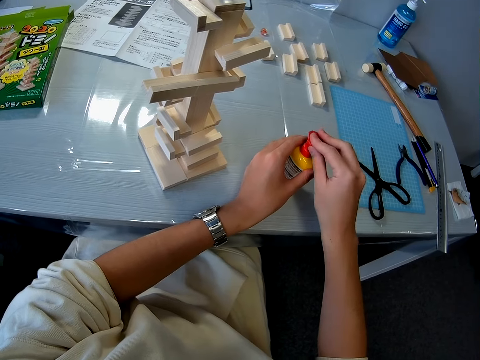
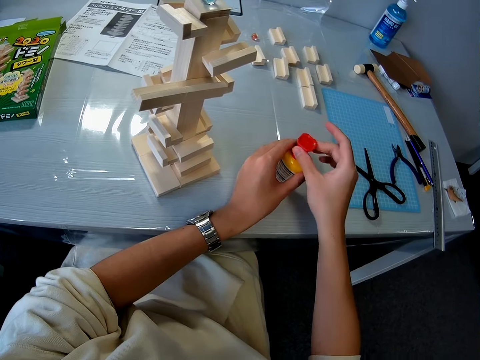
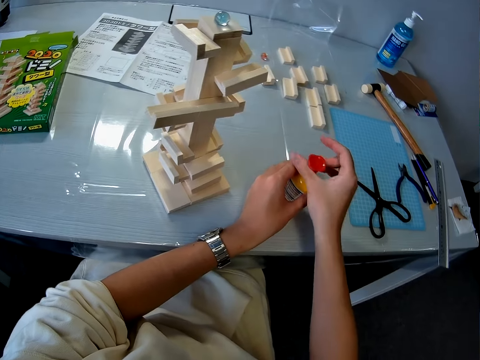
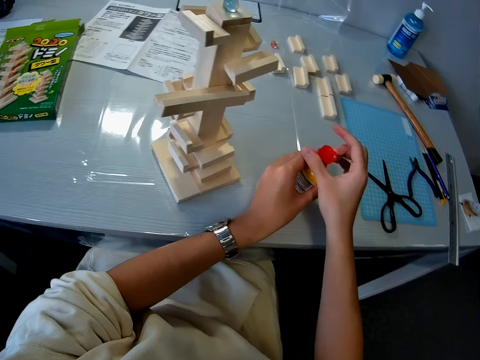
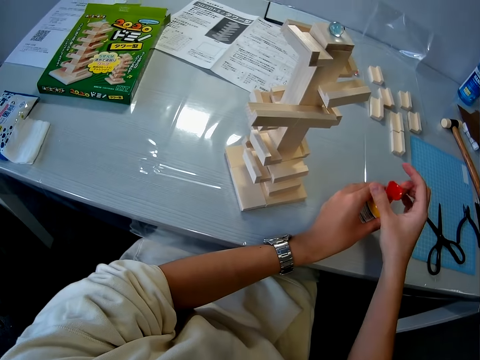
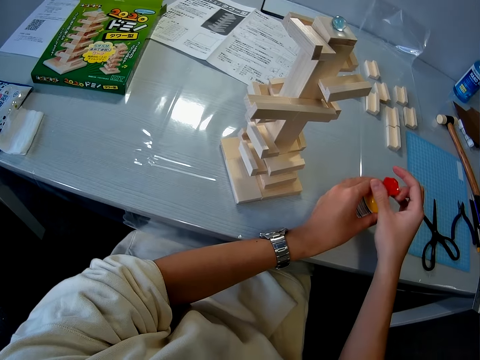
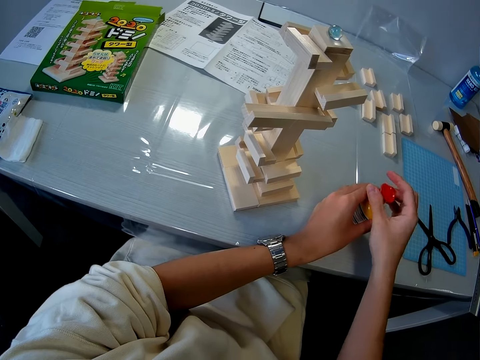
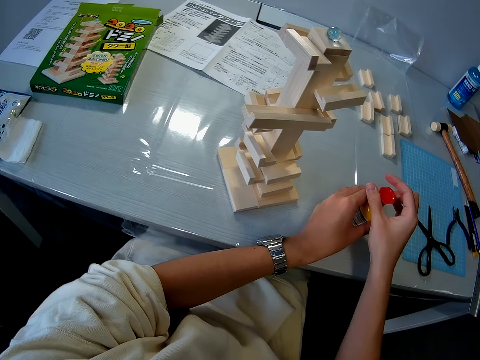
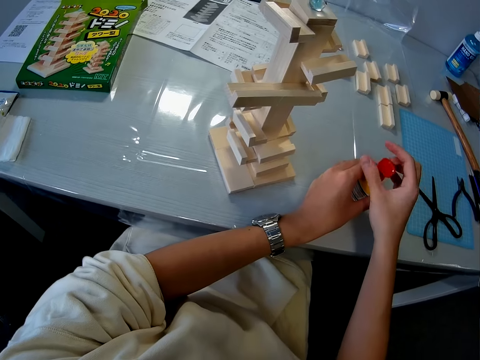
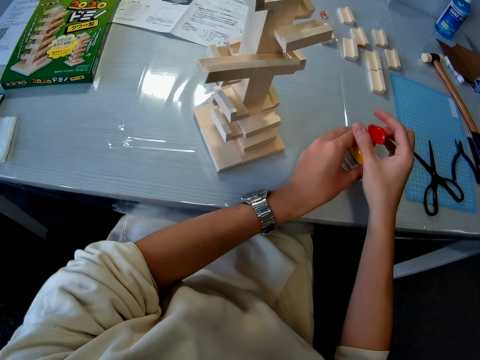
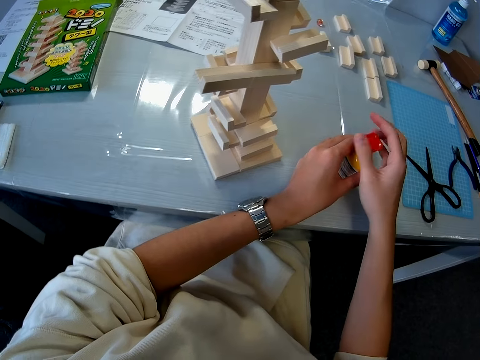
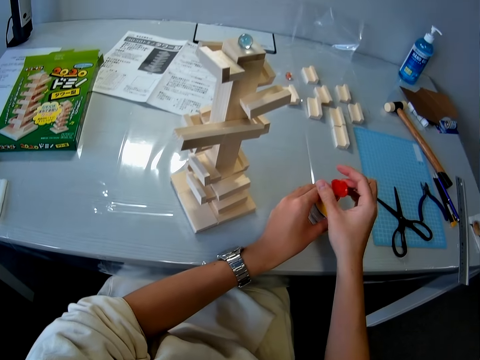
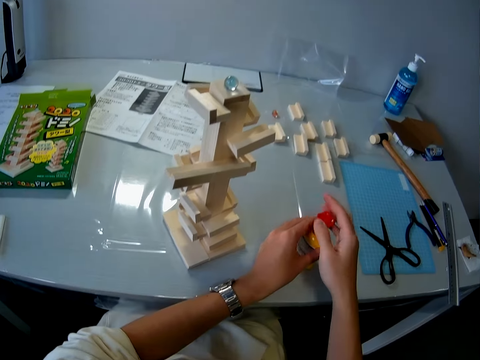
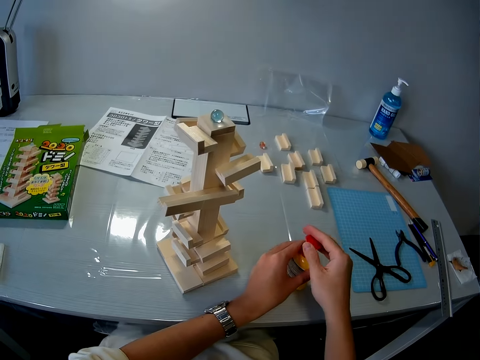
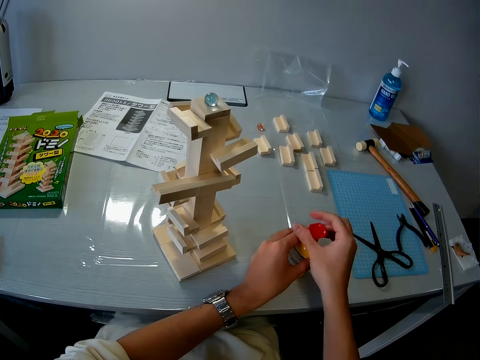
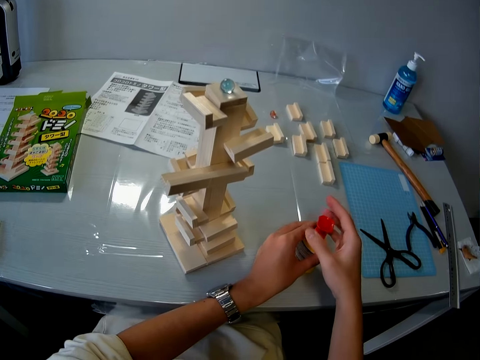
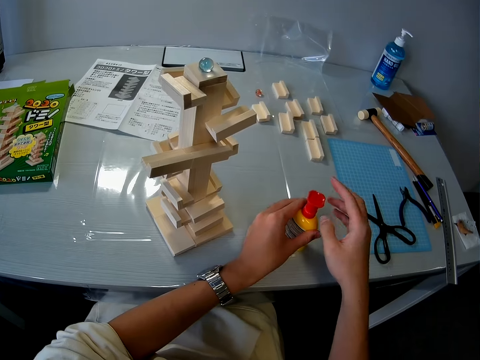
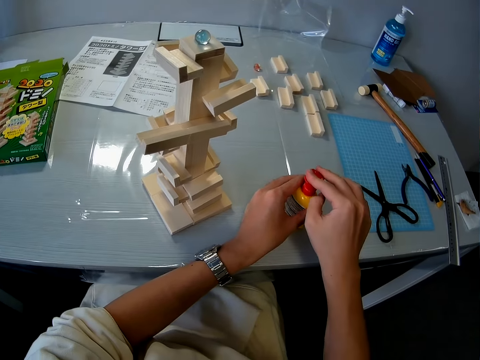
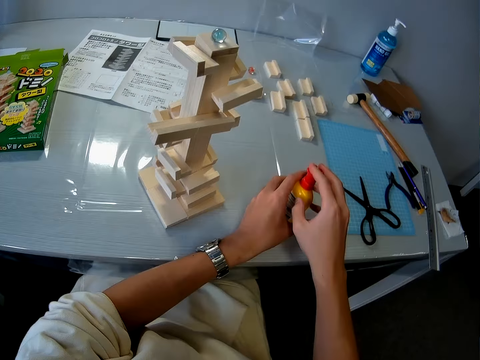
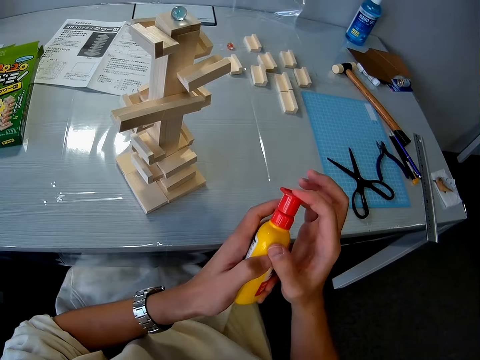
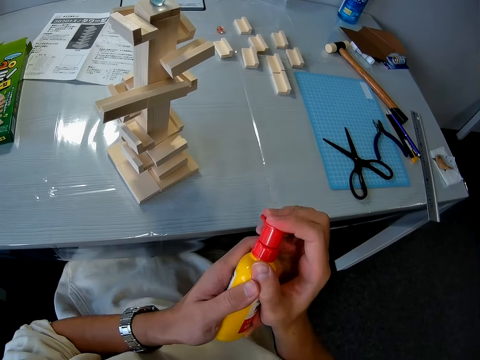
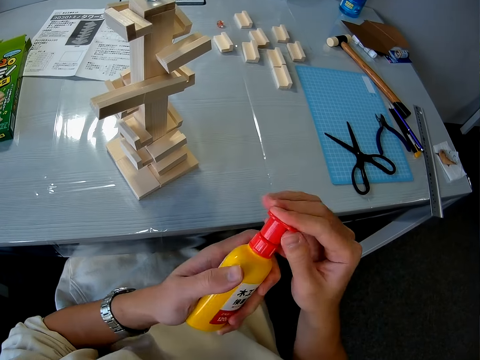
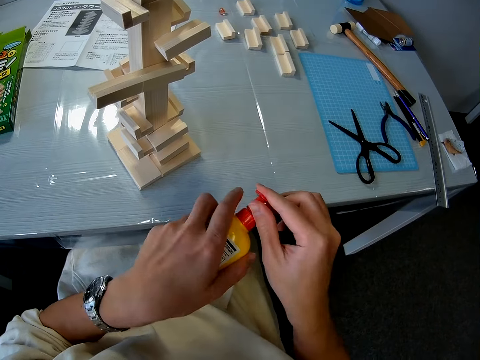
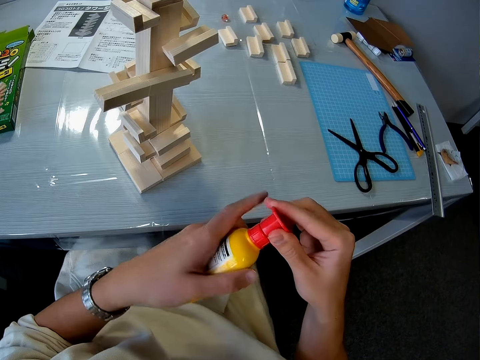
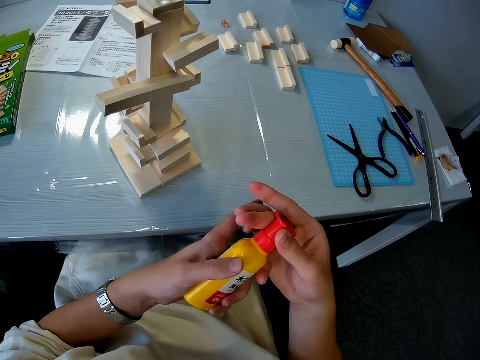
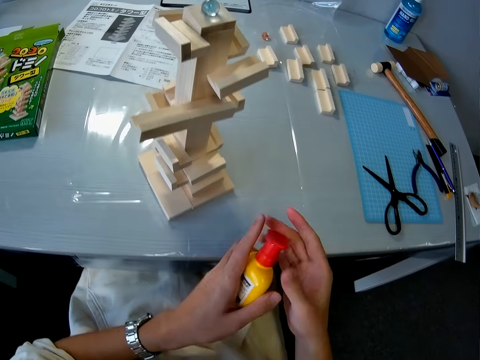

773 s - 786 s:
The camera wearer picks the glue bottle.

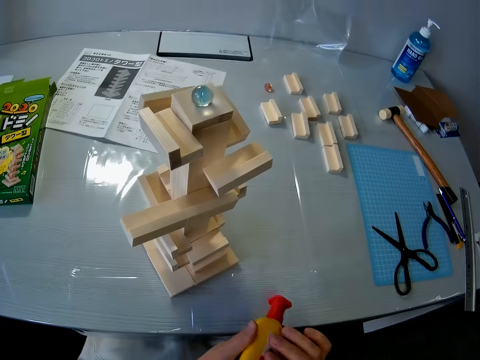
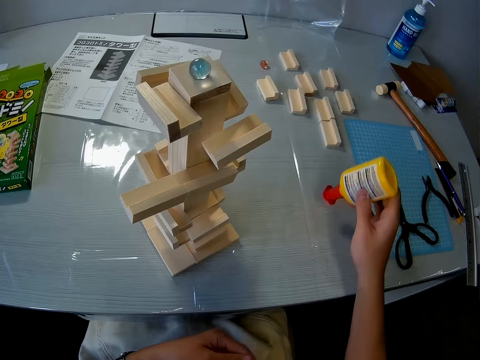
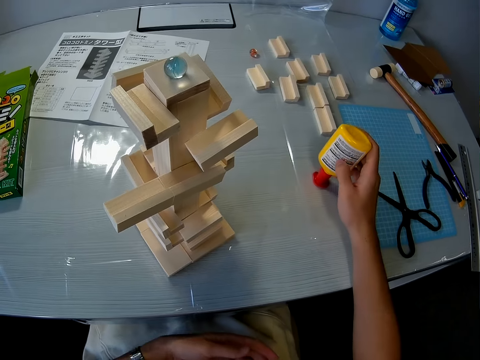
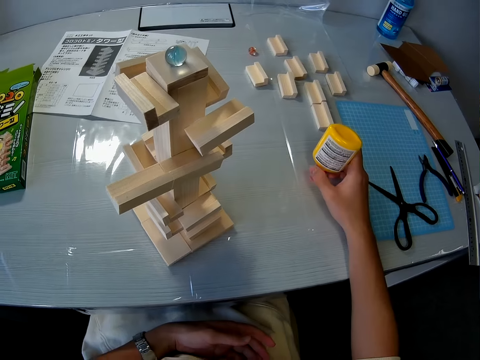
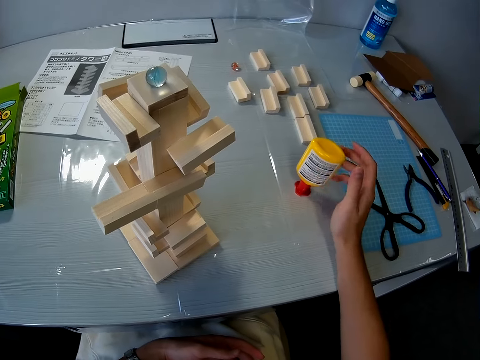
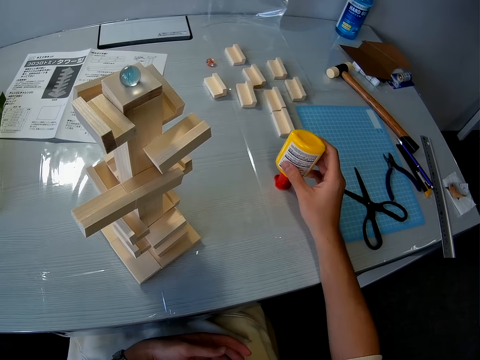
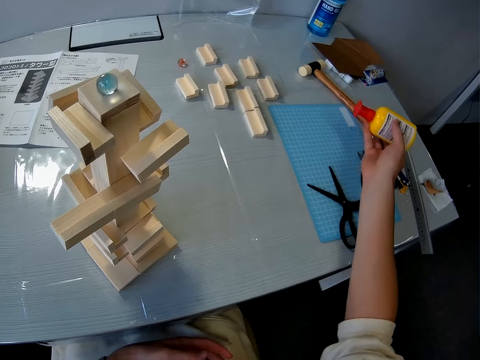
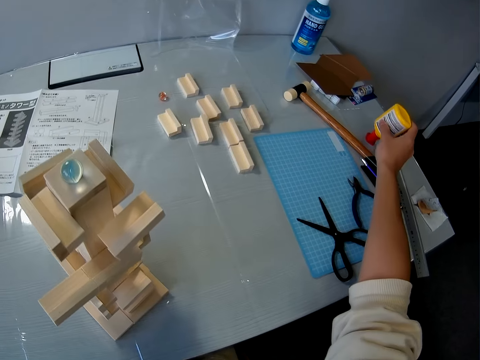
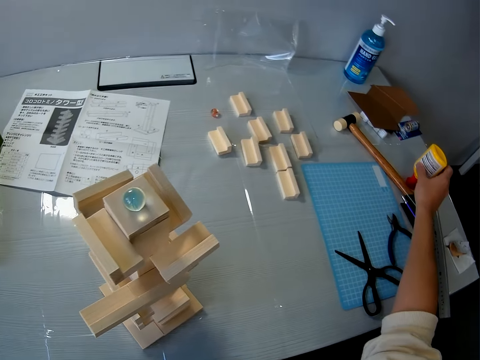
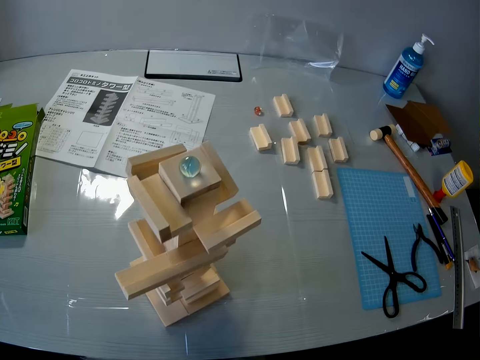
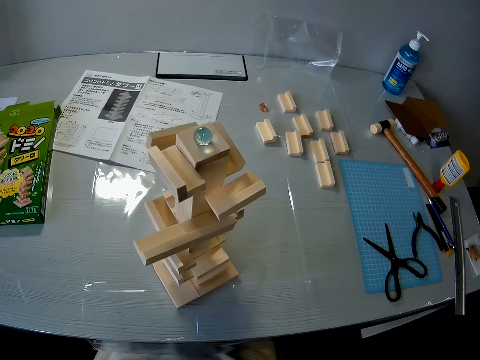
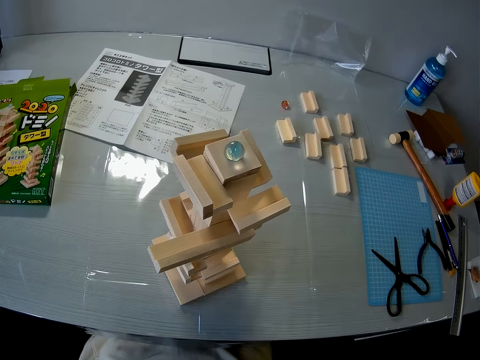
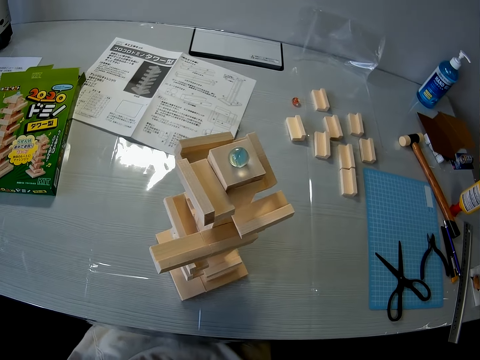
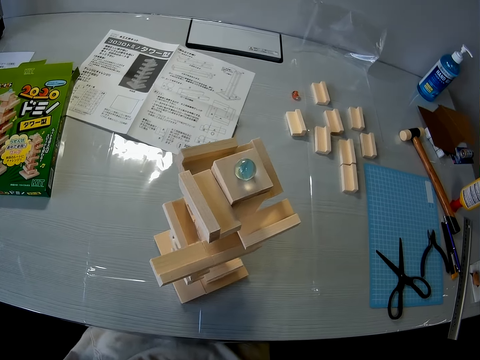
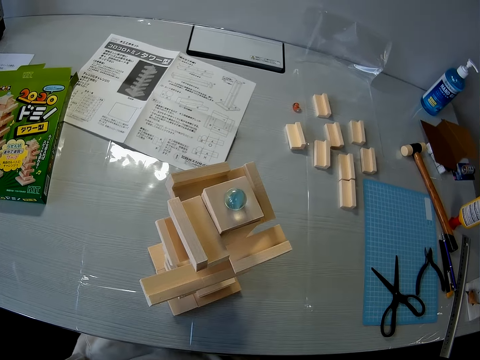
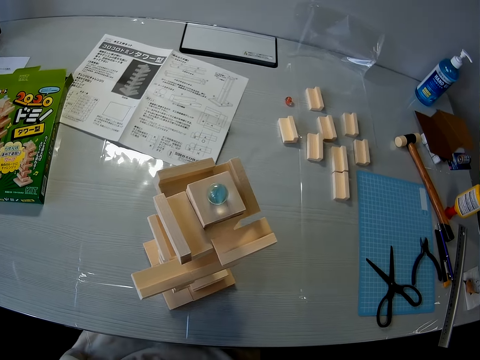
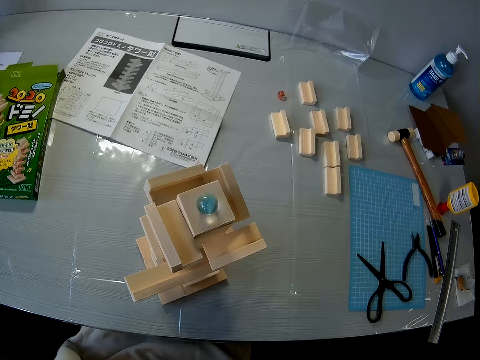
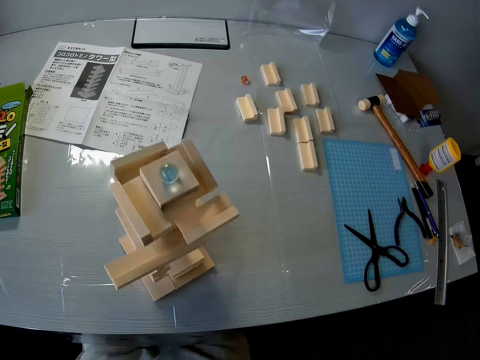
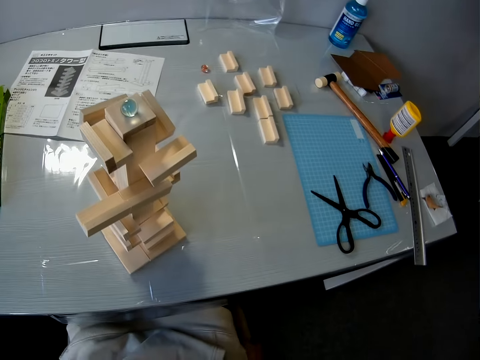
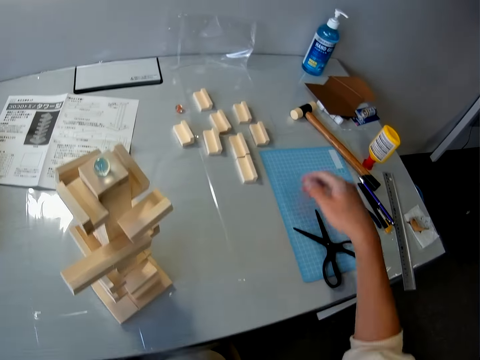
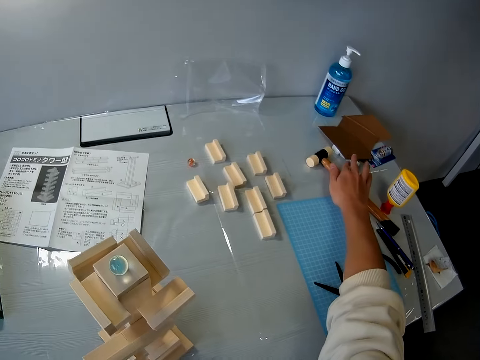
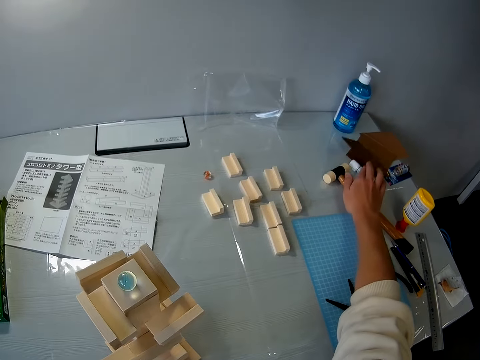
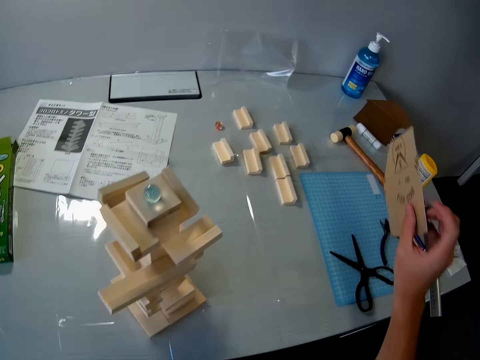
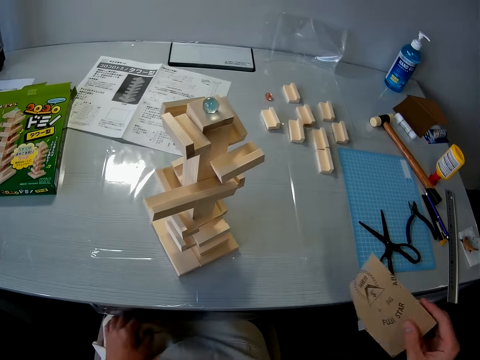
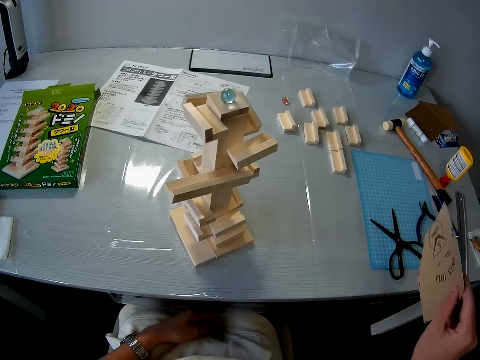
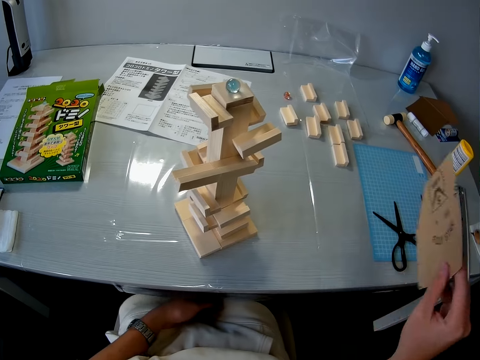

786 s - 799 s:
The camera wearer turns the glue container upside down on the table. They put the glue bottle on the table. They pick the glue bottle. They put the glue bottle on the table. They pick up a piece of cardboard paper from the table. They fan the wooden mechanical model with the piece of cardboard paper.
